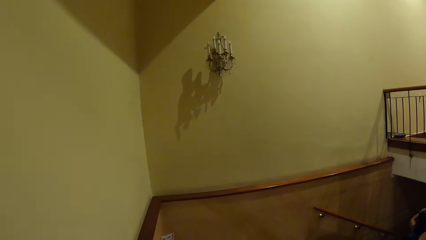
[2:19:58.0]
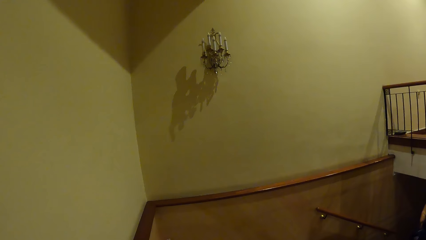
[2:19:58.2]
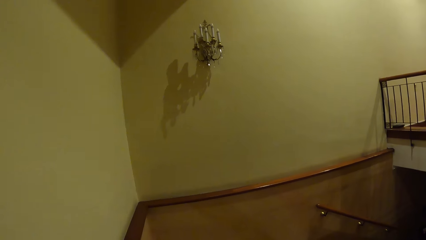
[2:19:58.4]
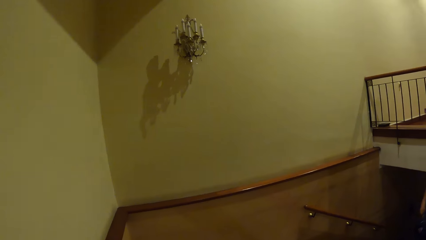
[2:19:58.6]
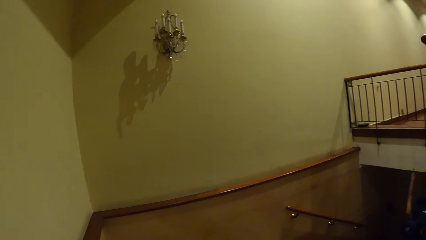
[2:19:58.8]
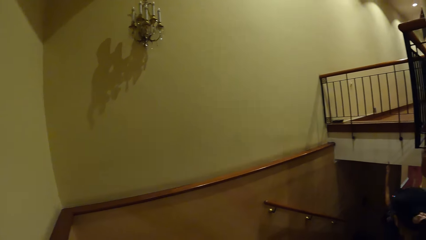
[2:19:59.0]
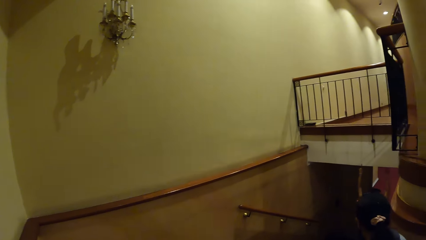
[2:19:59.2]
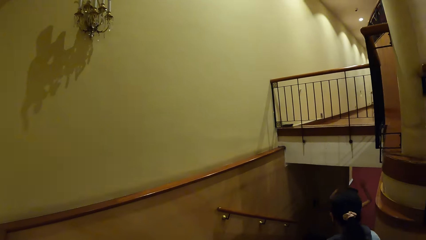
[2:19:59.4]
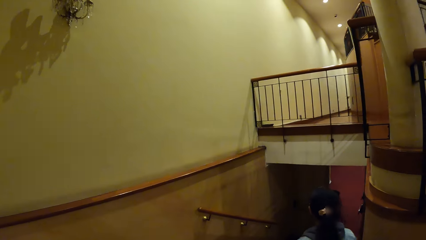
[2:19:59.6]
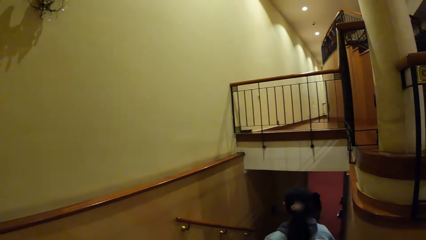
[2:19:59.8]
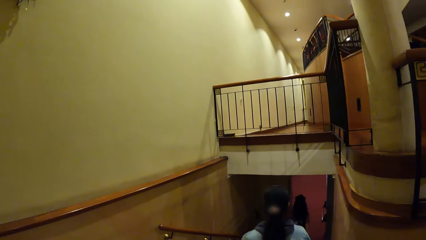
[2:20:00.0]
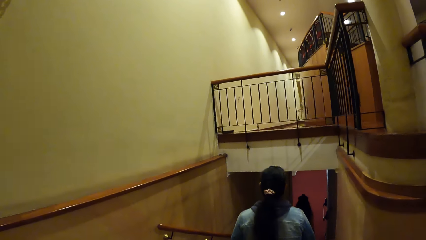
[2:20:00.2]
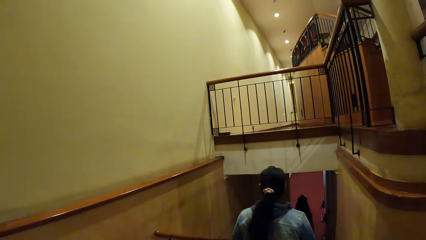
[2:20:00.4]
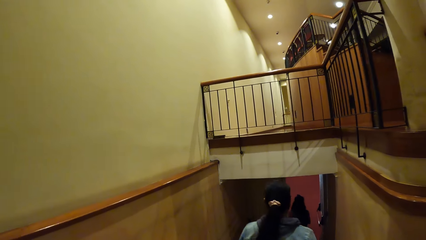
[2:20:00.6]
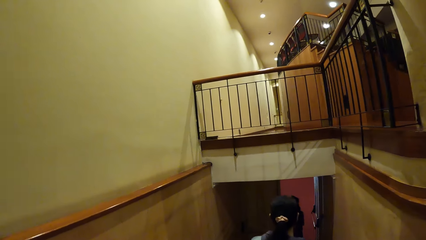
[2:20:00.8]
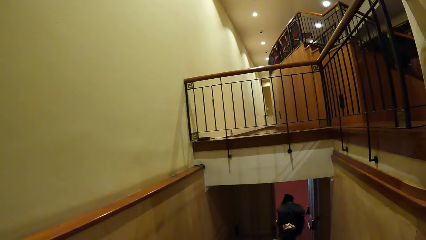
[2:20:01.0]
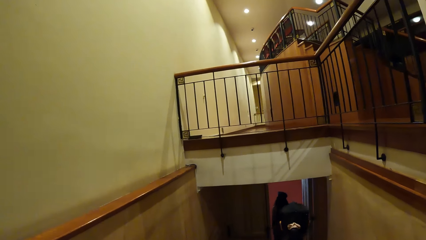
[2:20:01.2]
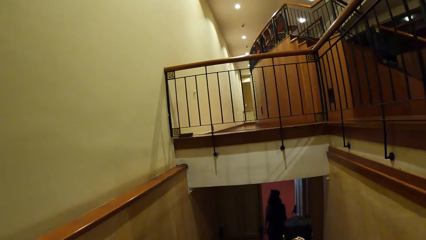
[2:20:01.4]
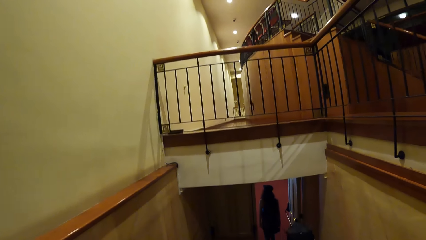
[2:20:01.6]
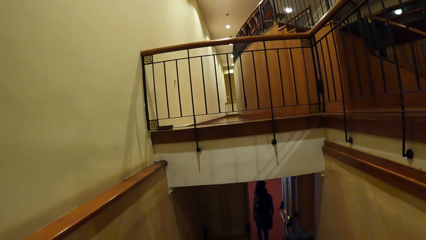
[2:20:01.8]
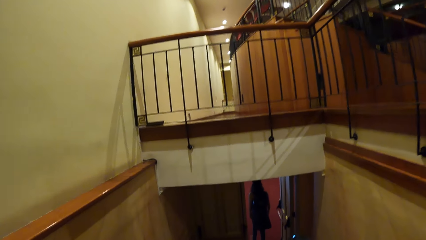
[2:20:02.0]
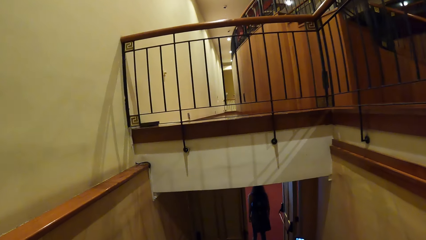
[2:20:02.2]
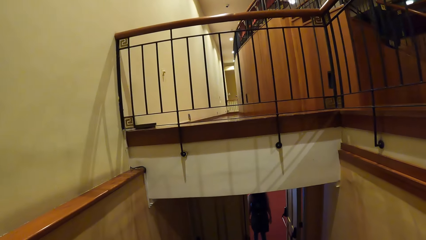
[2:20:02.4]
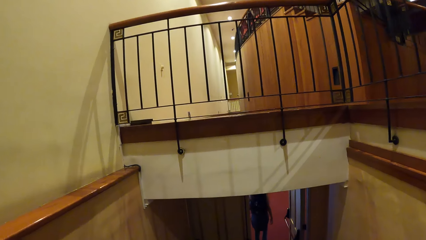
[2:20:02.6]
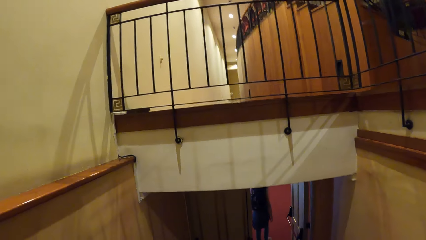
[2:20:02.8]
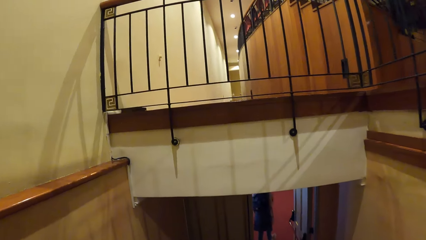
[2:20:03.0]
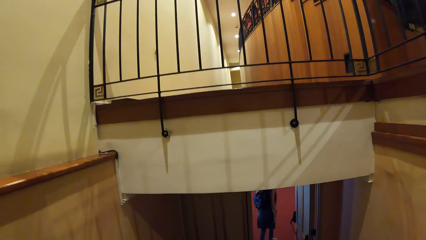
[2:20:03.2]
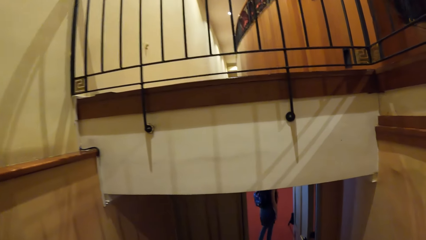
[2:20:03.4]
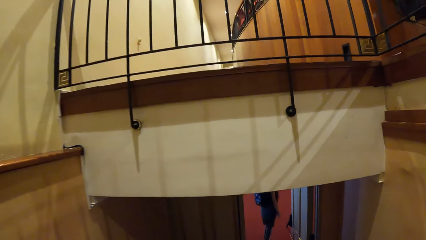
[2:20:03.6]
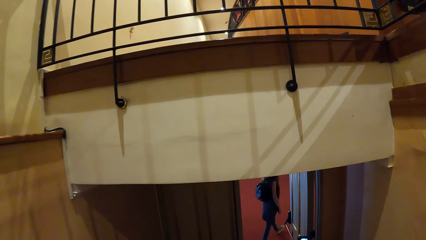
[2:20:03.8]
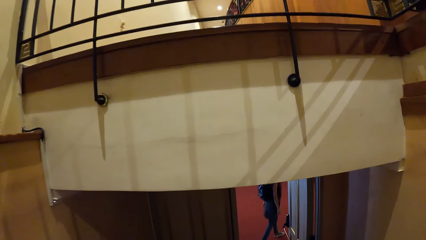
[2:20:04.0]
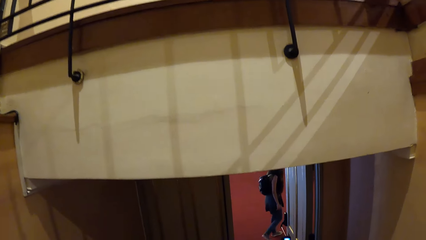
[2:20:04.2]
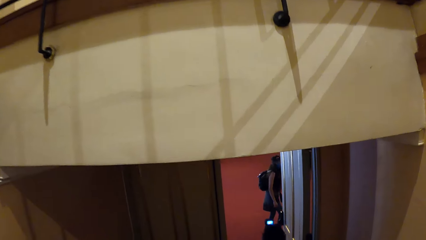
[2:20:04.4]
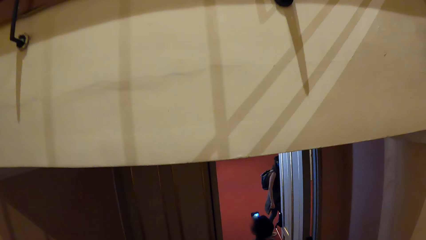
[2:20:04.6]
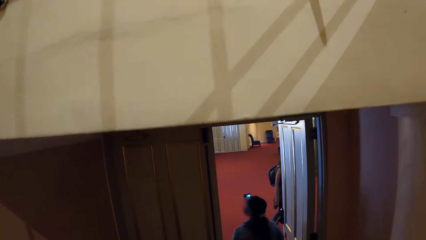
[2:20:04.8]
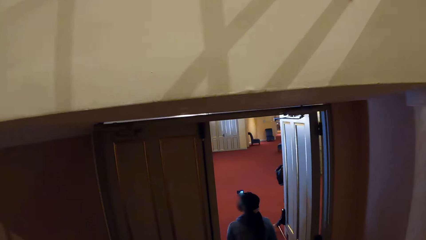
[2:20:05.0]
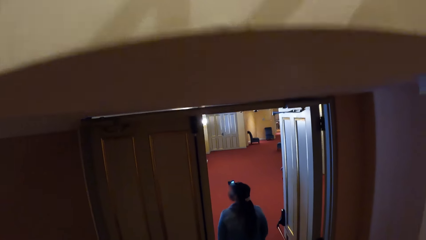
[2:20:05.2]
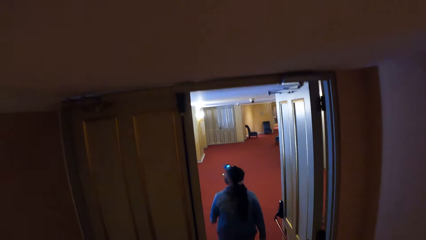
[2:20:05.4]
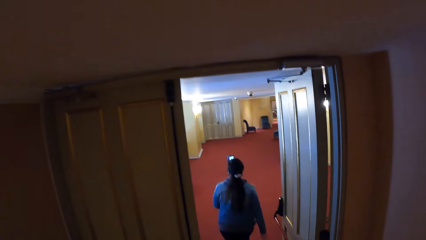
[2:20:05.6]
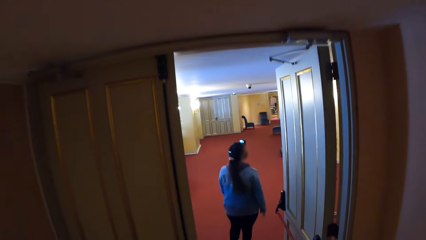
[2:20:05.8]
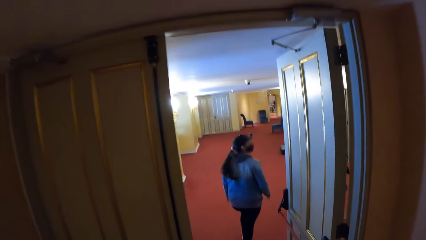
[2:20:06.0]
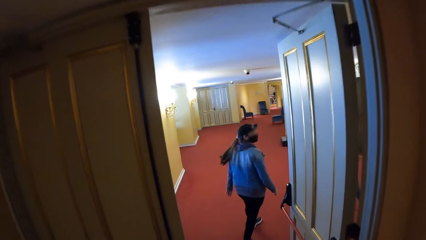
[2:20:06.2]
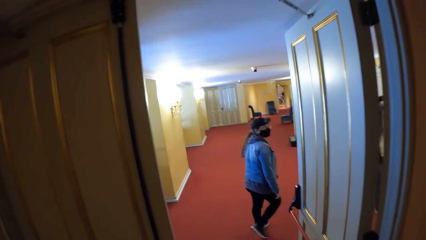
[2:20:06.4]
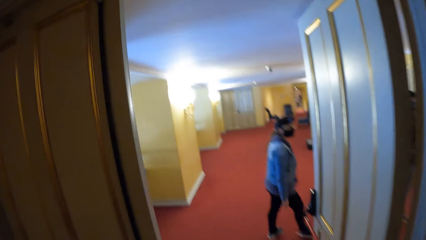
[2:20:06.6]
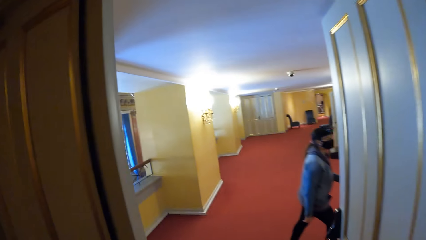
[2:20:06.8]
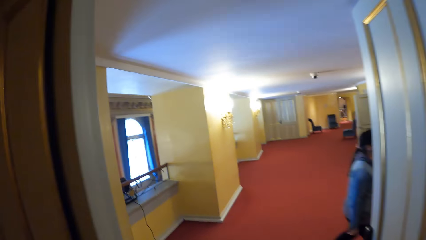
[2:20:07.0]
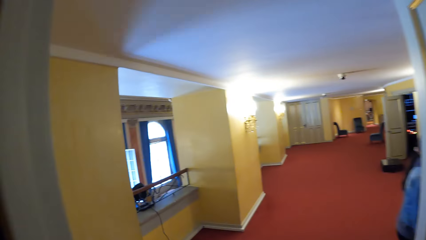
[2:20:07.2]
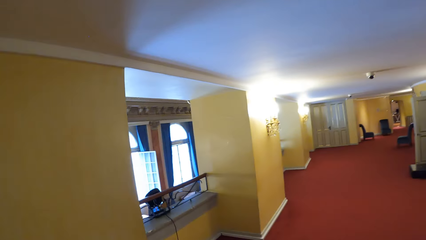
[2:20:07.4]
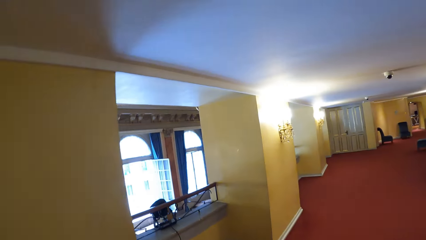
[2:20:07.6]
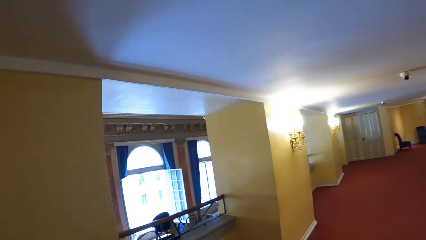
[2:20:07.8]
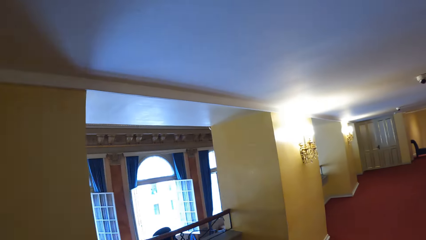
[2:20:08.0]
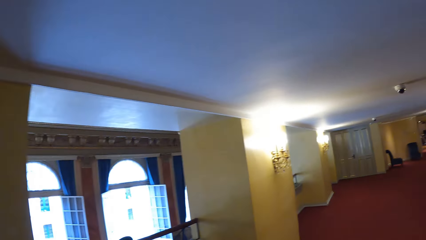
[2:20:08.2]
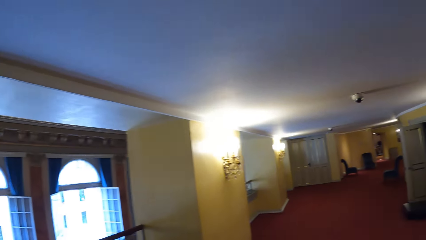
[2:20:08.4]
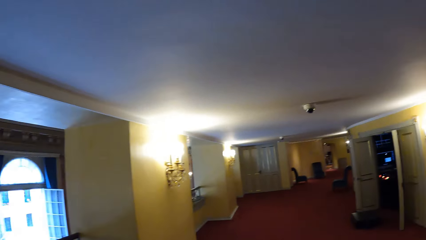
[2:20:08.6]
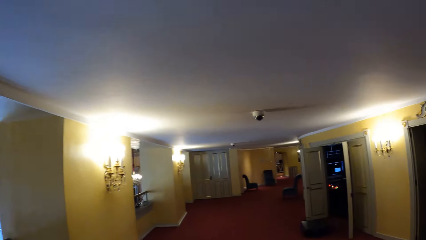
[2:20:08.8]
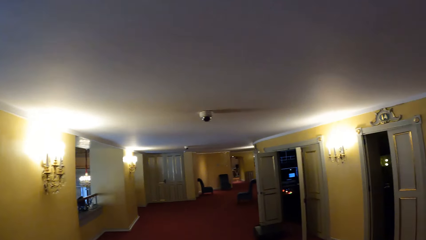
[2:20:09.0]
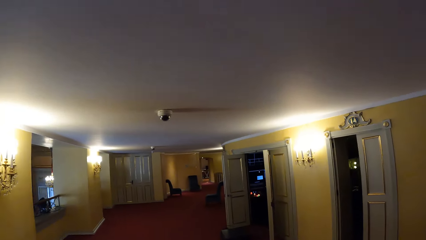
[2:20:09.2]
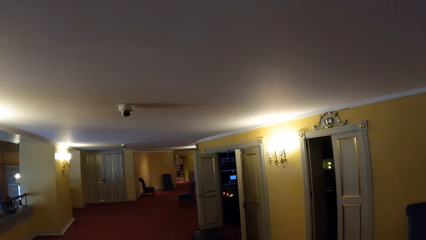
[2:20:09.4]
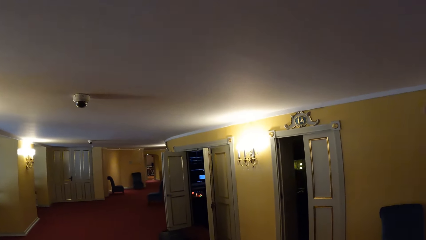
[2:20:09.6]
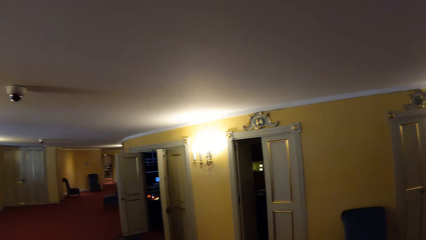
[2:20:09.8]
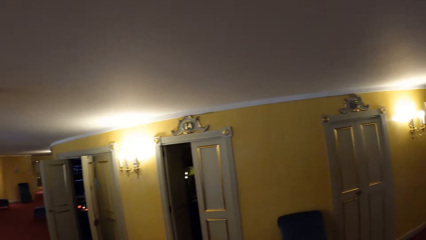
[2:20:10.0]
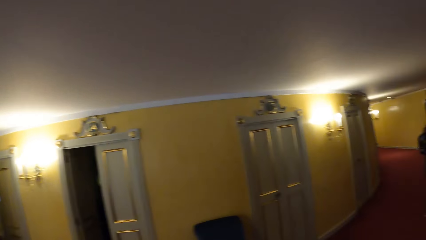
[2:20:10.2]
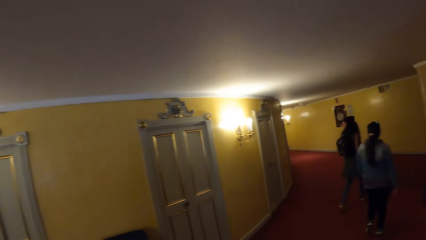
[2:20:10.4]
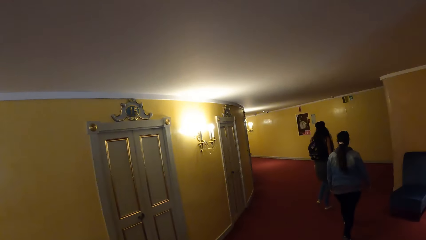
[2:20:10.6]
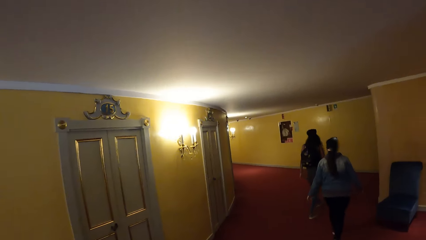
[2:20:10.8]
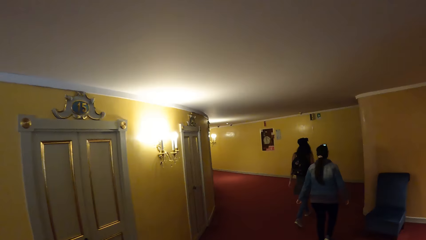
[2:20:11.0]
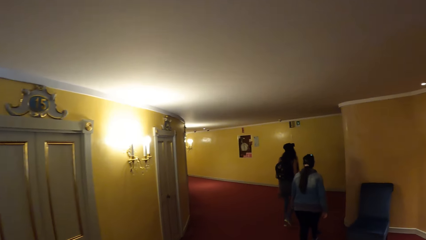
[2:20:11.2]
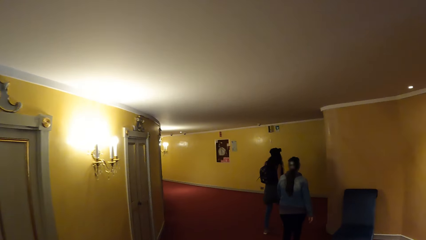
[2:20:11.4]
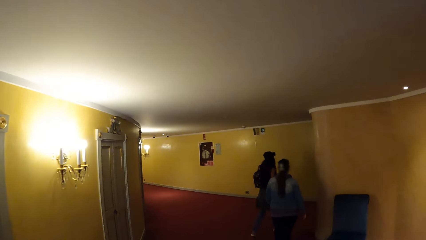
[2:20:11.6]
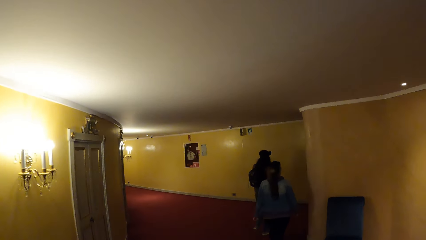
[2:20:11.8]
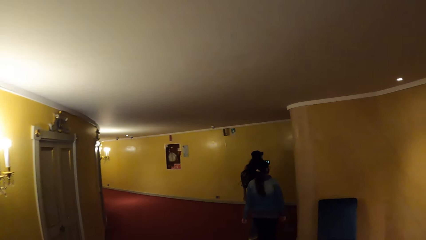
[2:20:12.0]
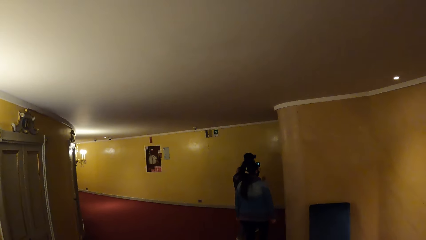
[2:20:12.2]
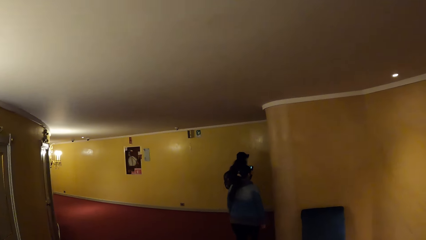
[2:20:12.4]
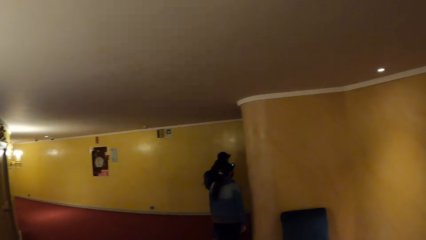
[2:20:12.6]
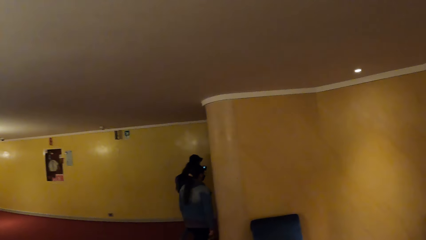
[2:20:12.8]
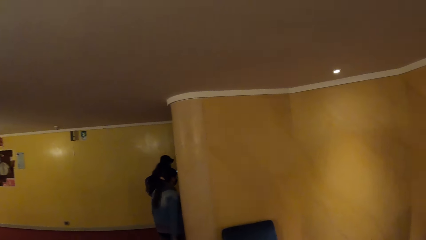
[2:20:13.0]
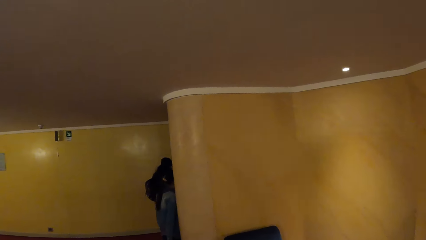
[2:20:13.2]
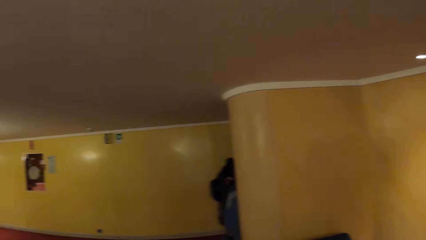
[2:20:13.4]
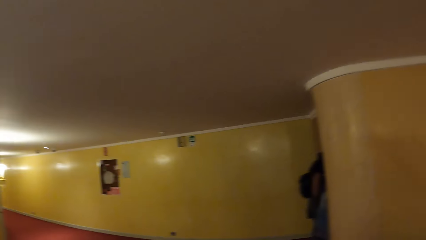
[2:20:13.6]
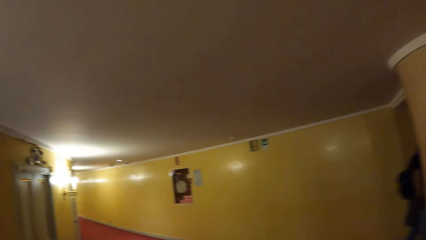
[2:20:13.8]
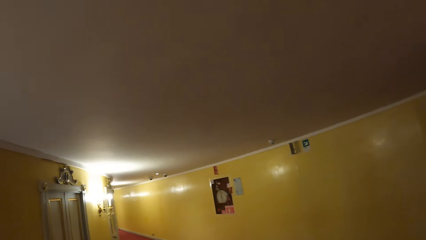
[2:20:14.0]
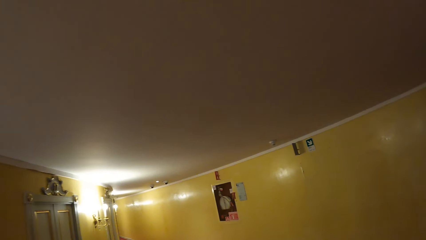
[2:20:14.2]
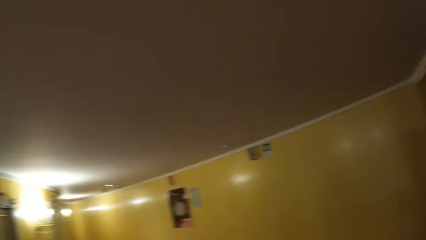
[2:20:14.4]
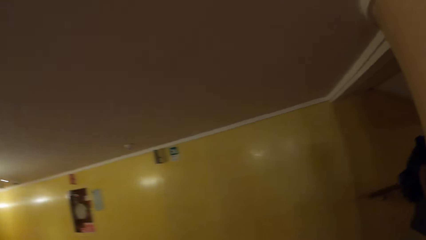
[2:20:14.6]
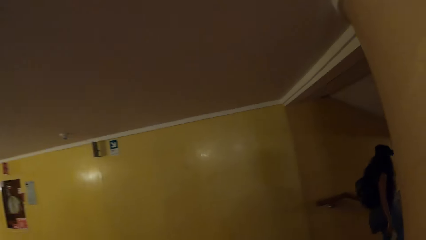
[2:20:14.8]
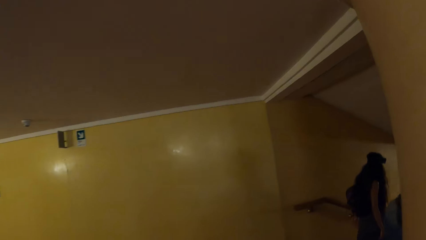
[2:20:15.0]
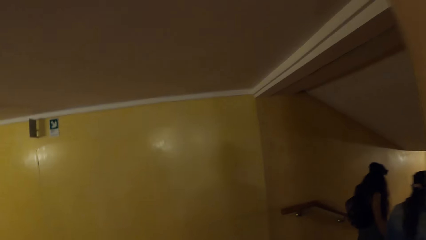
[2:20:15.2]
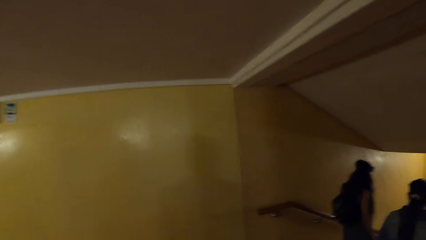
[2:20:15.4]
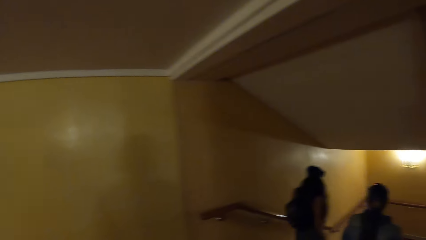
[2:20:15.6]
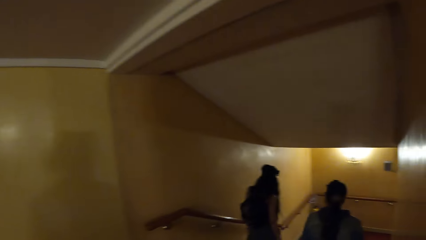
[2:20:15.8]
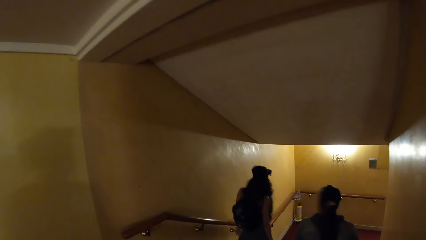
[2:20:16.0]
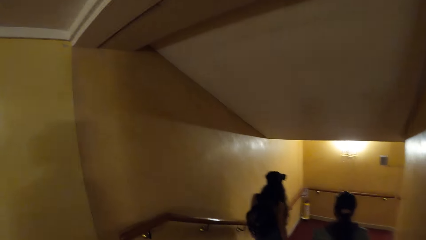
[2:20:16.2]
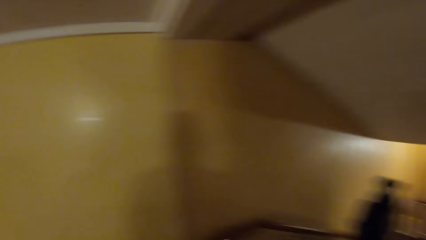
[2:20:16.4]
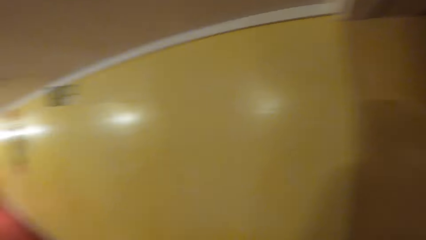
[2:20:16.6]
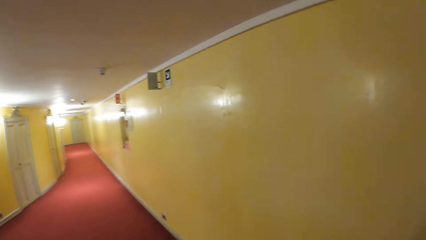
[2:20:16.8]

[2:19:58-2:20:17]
The camera wearer walks down the stairs. They move around the building. They look around.
